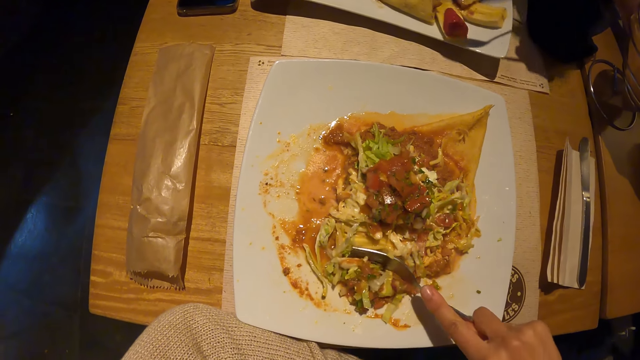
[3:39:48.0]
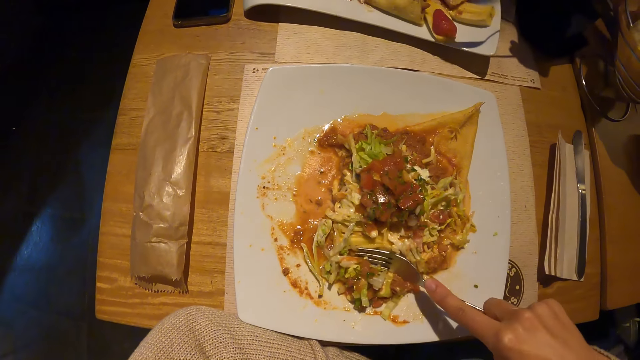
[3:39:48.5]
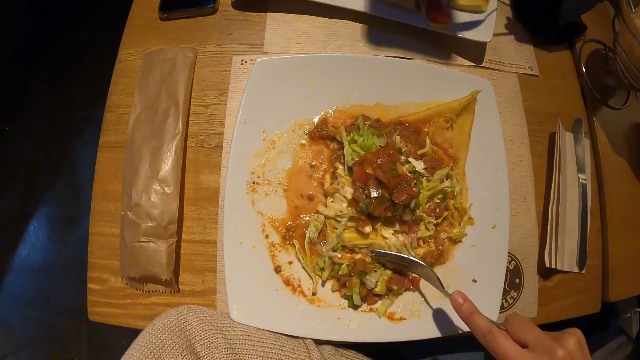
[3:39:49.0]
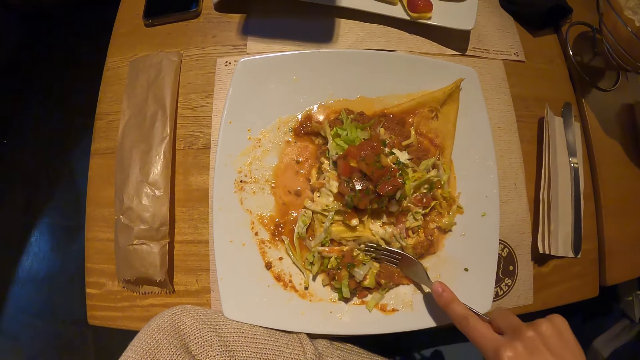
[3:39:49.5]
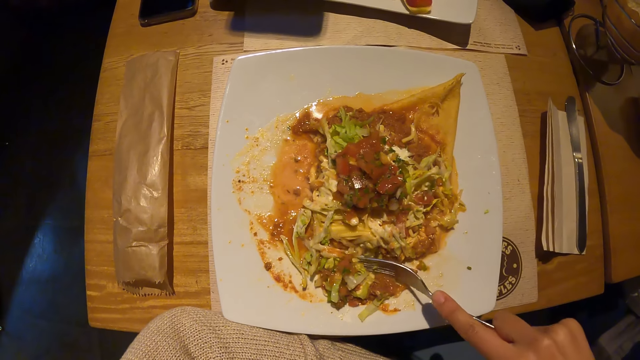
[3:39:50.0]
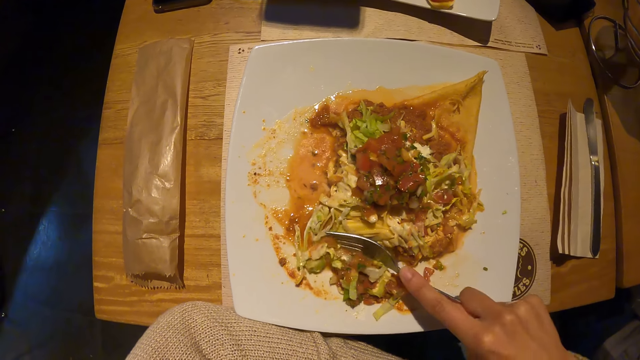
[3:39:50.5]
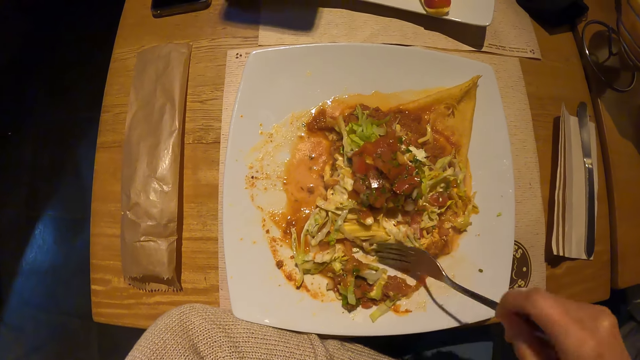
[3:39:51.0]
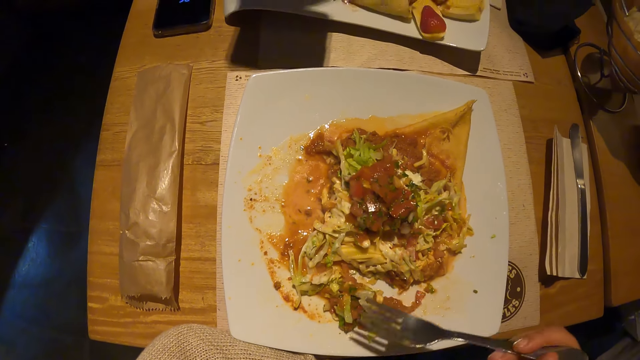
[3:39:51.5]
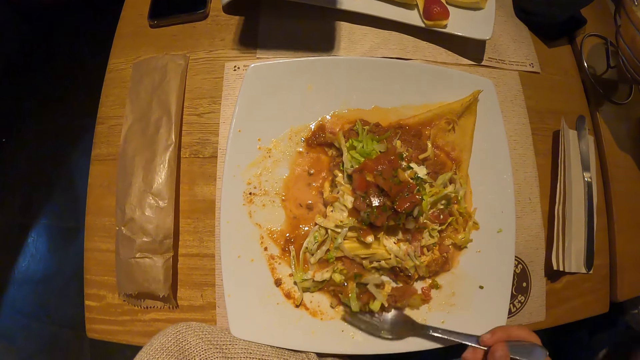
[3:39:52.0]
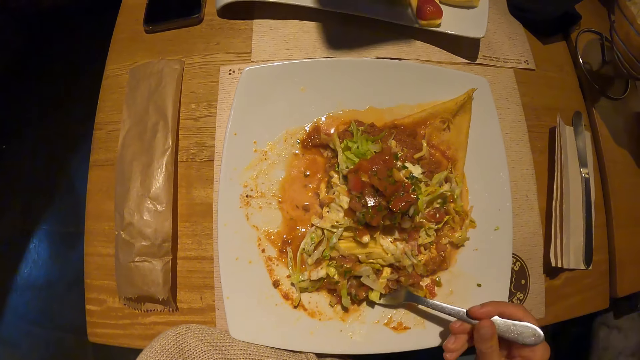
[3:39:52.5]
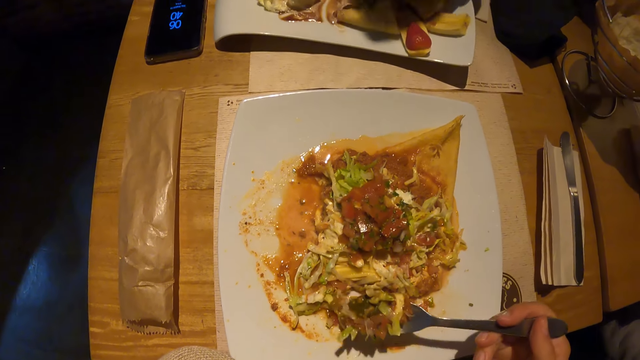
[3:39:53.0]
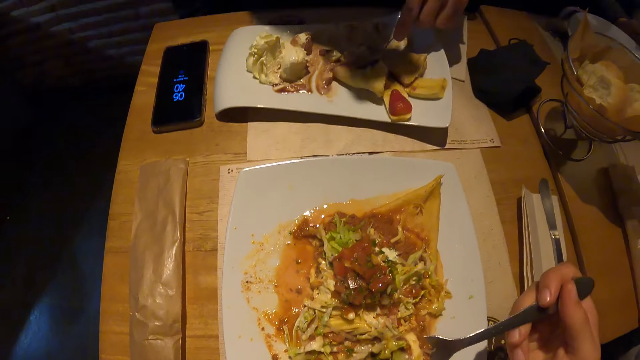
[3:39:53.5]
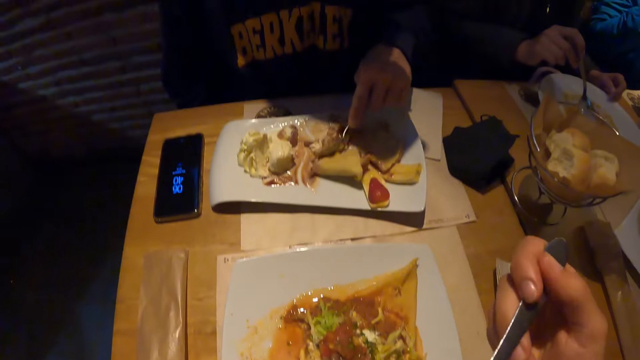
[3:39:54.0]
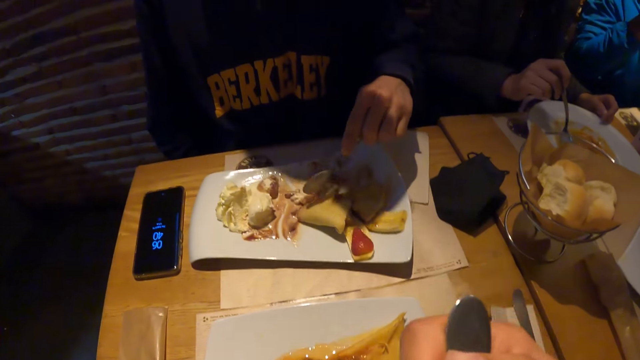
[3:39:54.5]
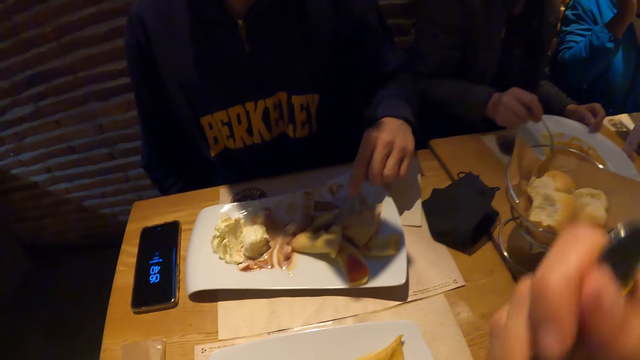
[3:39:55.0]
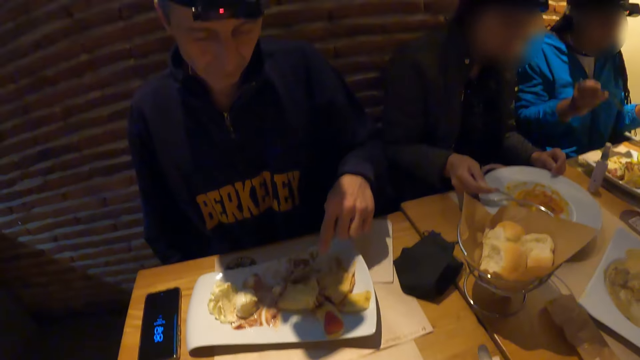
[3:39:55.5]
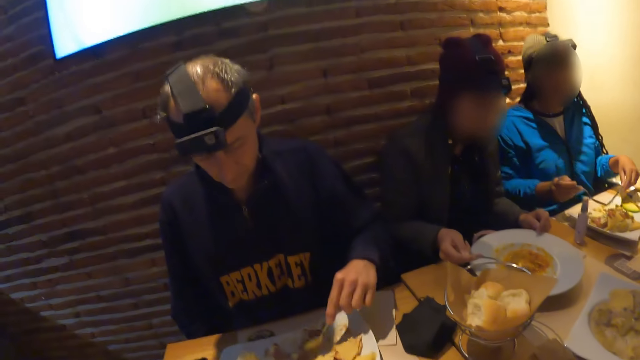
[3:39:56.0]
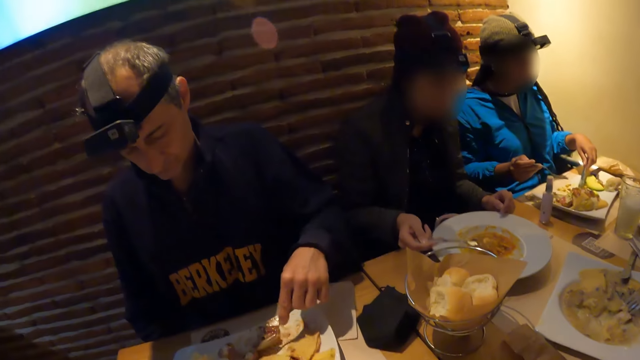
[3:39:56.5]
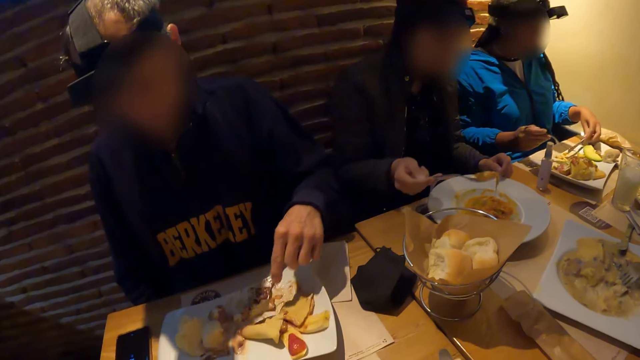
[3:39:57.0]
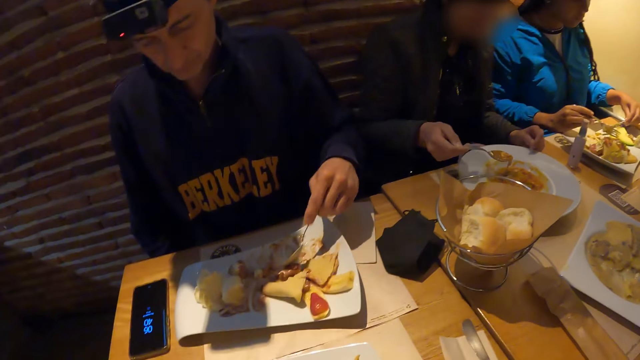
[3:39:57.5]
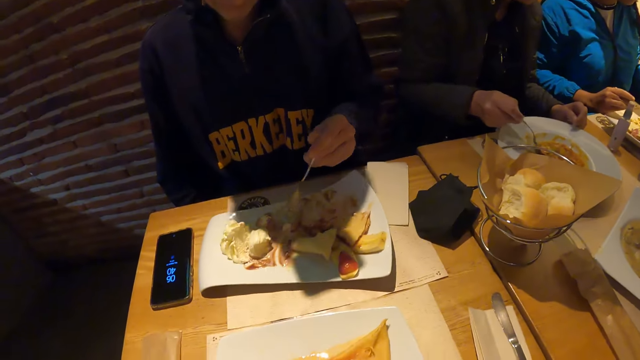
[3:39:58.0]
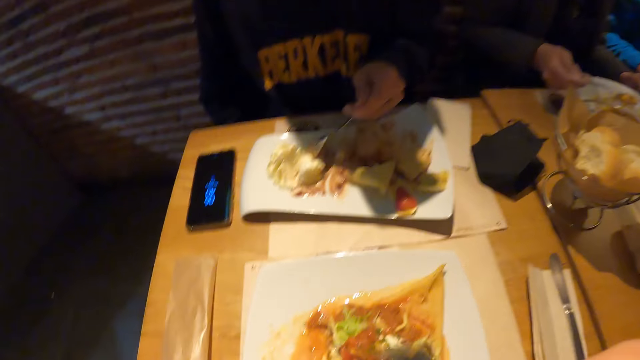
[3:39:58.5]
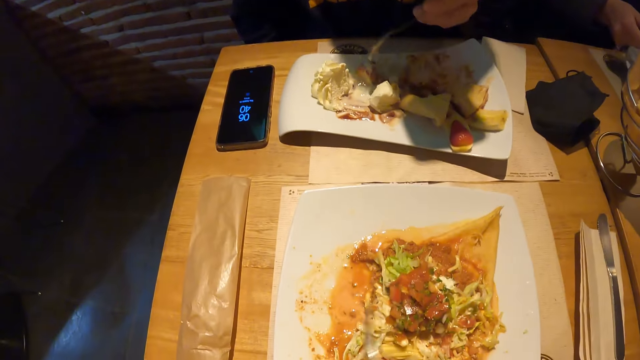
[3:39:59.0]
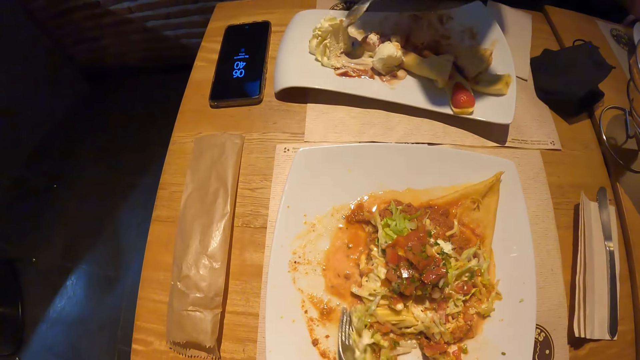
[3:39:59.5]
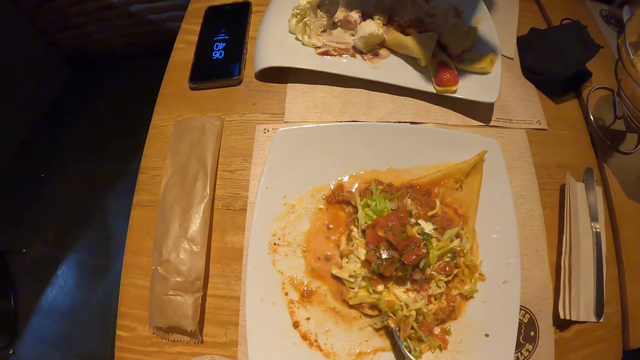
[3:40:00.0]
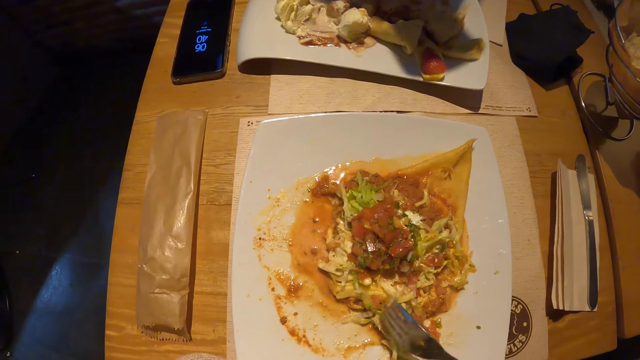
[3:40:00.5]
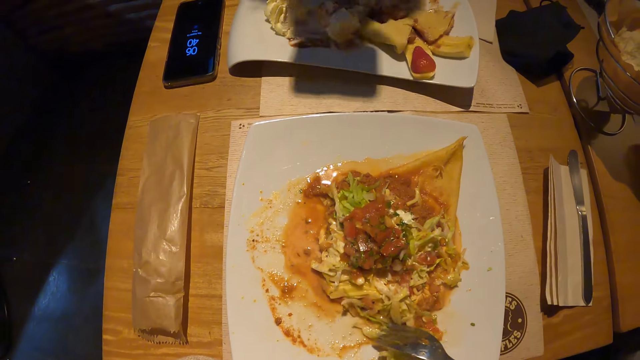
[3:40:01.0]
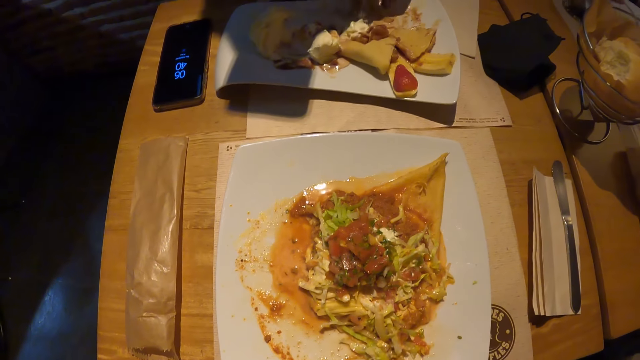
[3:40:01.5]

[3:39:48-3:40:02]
The camera wearer cuts food in the plate on the table with the fork in his right hand. He takes food from the plate on the table with the fork in his right hand. The man gathers food in the plate on the table with the spoon in his right hand. The camera wearer puts the food on the fork in his right hand in his mouth. The woman puts food in the fork in her right hand in her mouth. The camera wearer looks at the man. Another man takes food from the plate on the table with the spoon in his right hand. The camera wearer scoops the food.

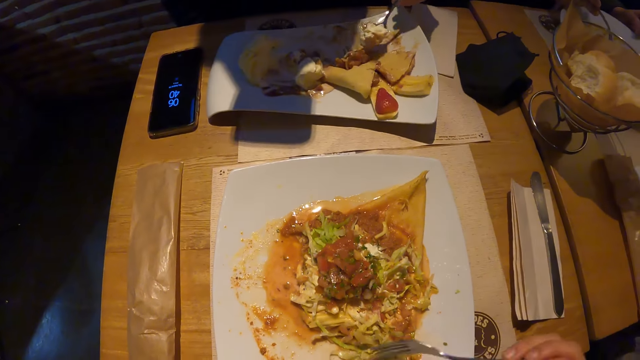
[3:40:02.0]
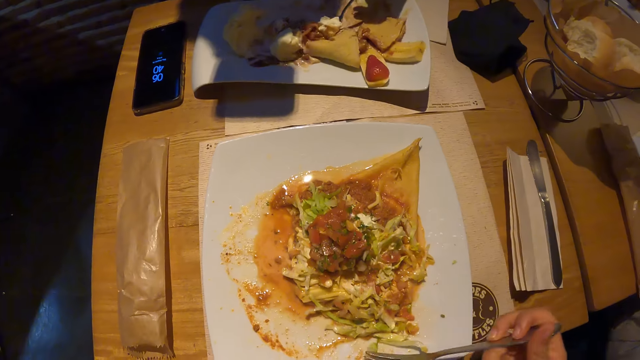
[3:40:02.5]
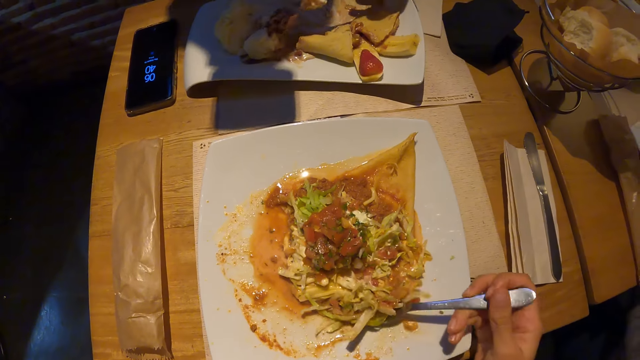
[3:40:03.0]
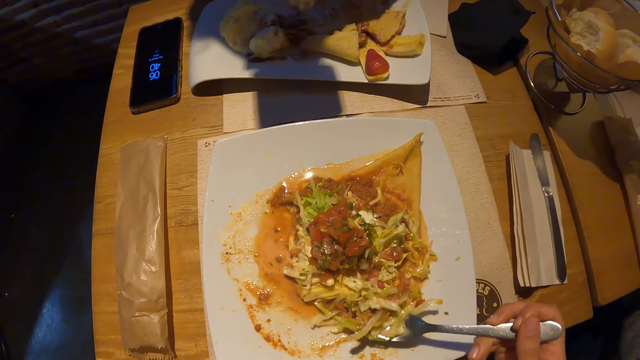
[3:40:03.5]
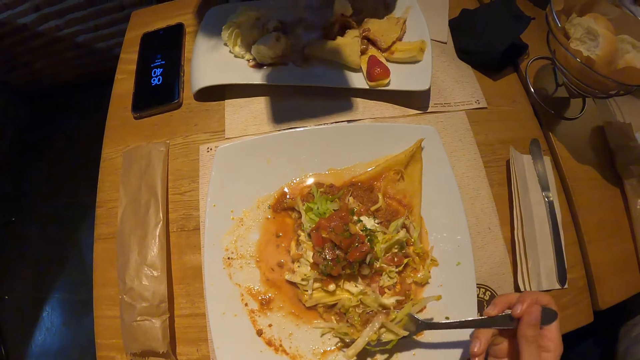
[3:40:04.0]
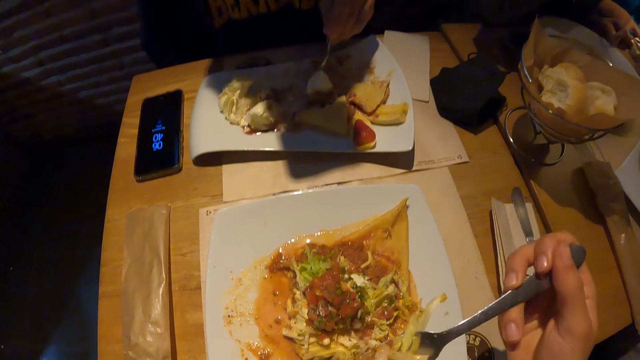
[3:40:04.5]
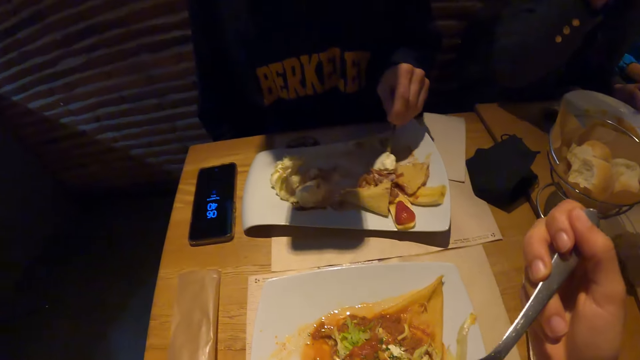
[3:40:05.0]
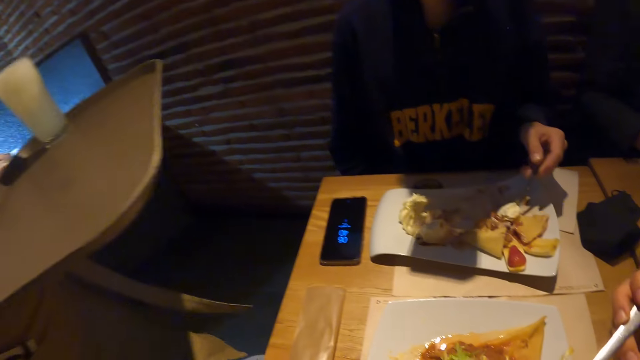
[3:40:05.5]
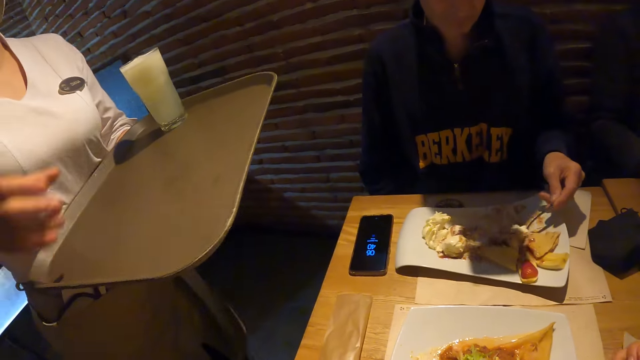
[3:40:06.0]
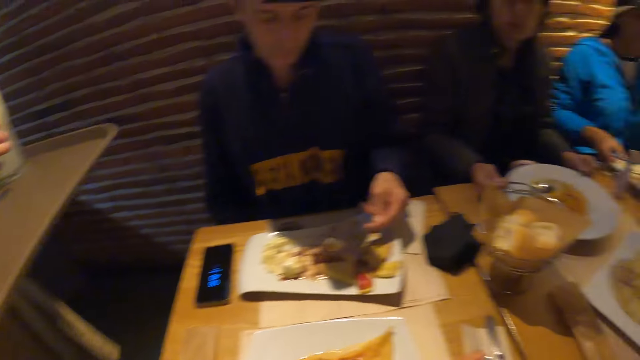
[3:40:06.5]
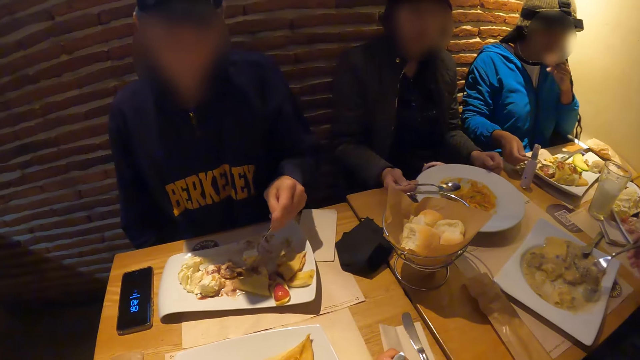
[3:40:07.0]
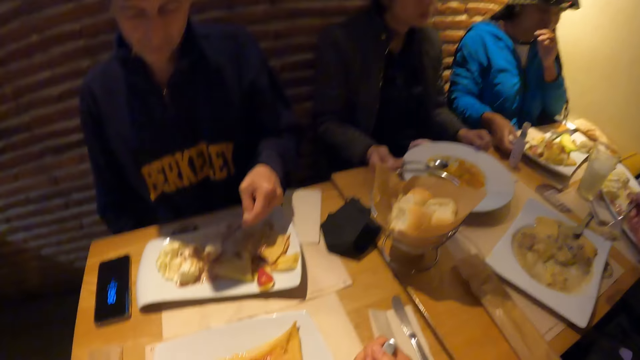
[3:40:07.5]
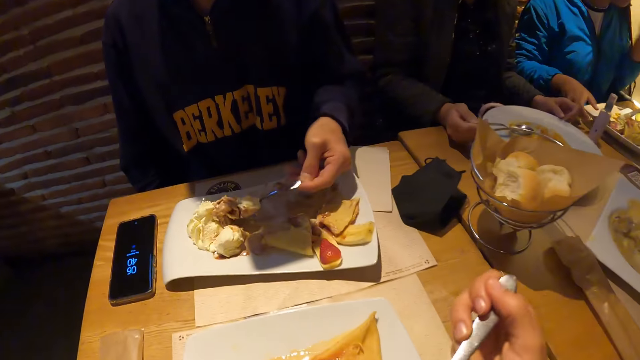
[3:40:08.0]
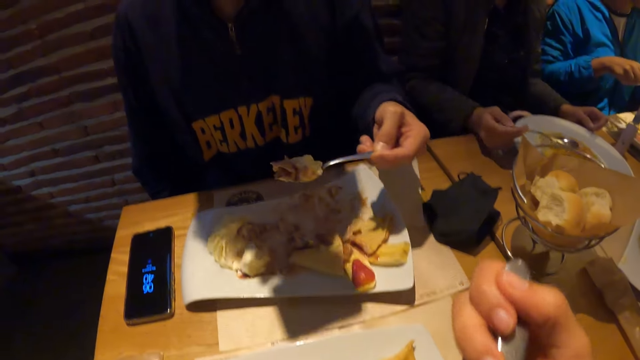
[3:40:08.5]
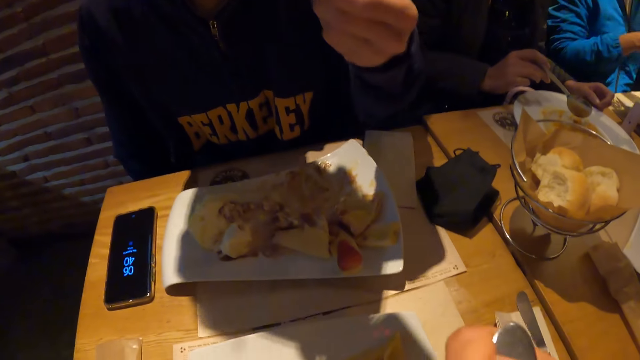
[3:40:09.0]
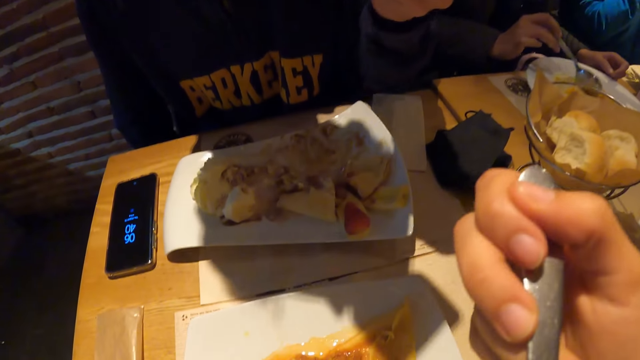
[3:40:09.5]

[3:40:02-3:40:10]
The camera wearer takes food from the plate on the table with the fork in his right hand. He eats the food. The man puts the food in the spoon in his right hand in his mouth. A waitress holds a tray with both hands. The waitress holds the glass. The waitress takes a cup from the tray in her left hand with her right hand. The woman cleans her mouth with her left hand. Another man takes food from the plate on the table with the spoon in his right hand. The camera wearer puts the food on the fork in his right hand in his mouth. The other man puts the food in the spoon in his hand in his mouth.
